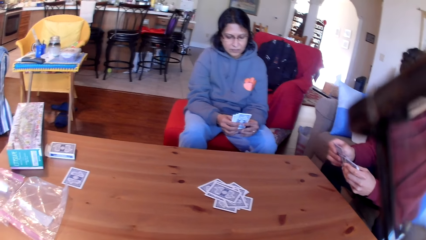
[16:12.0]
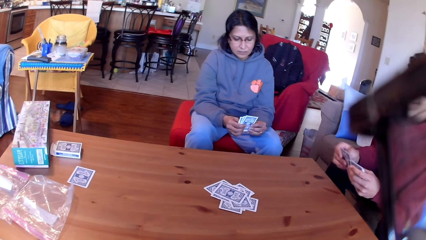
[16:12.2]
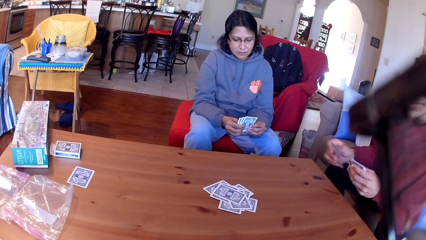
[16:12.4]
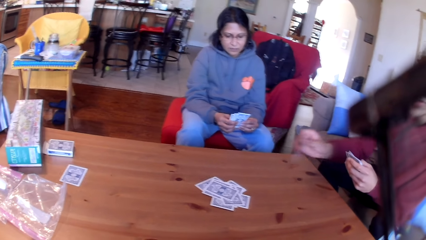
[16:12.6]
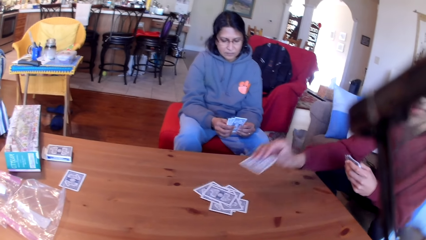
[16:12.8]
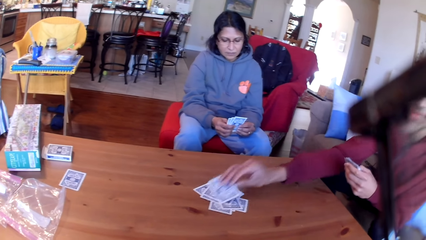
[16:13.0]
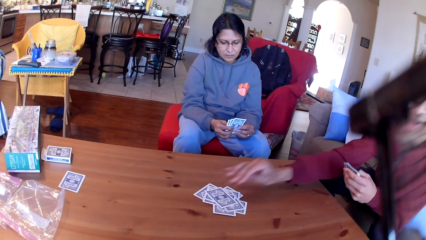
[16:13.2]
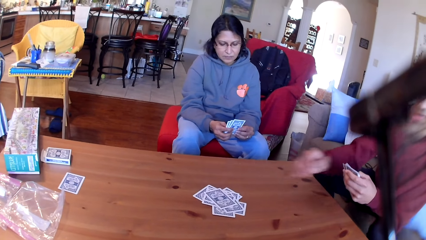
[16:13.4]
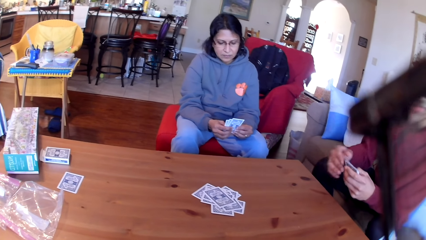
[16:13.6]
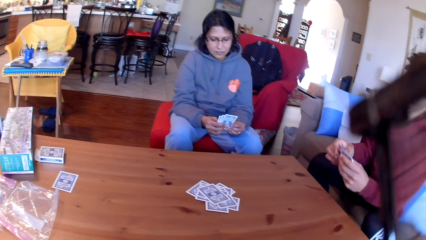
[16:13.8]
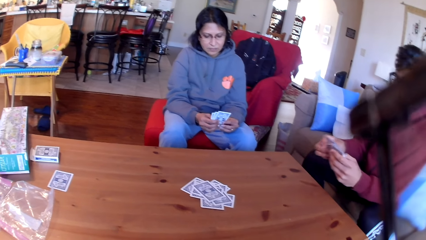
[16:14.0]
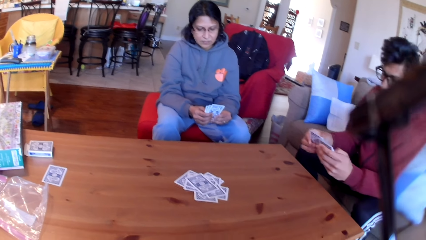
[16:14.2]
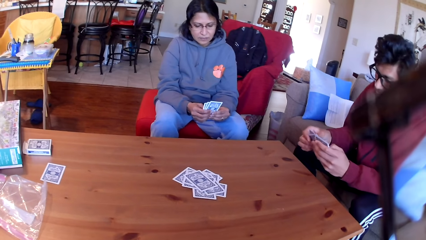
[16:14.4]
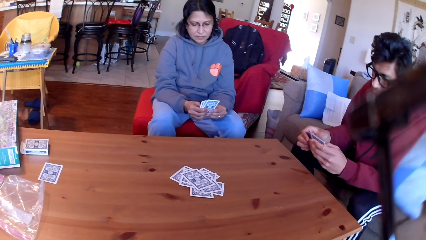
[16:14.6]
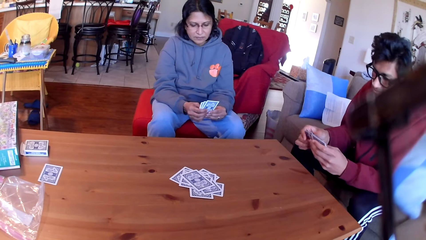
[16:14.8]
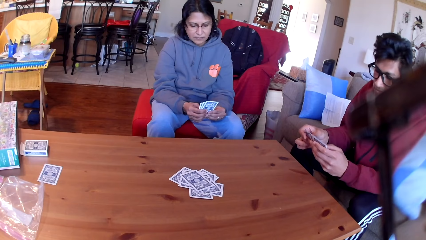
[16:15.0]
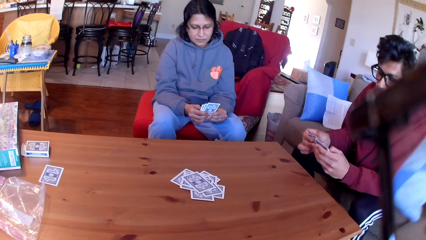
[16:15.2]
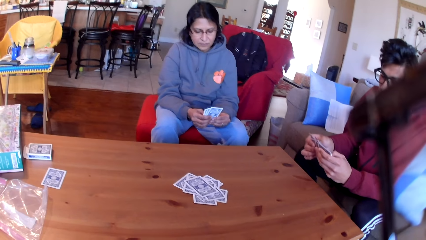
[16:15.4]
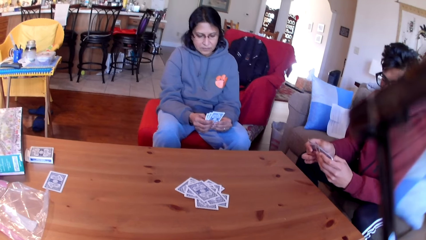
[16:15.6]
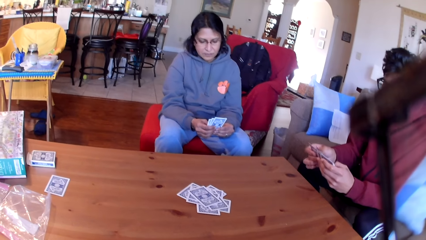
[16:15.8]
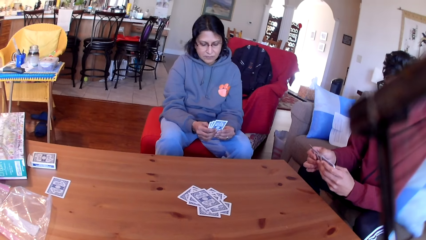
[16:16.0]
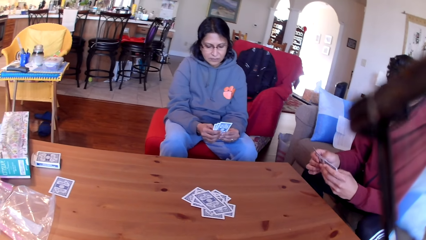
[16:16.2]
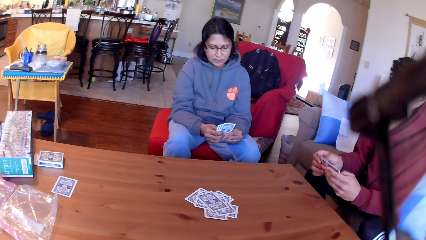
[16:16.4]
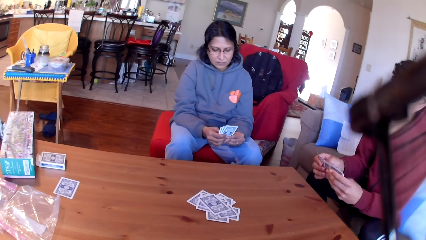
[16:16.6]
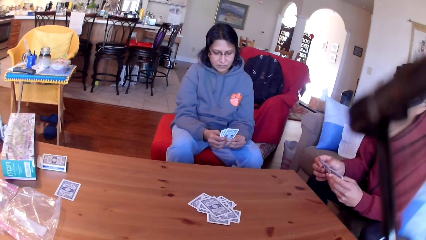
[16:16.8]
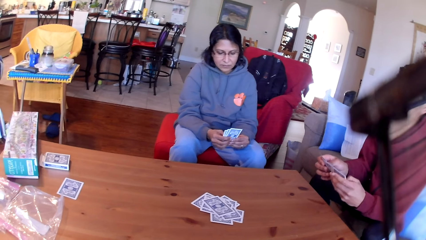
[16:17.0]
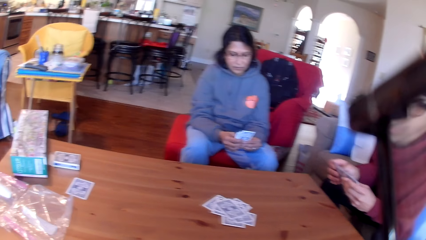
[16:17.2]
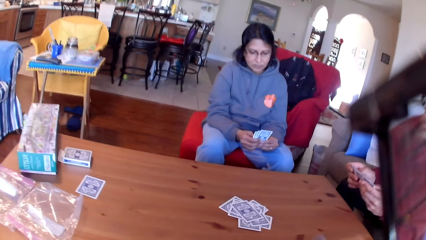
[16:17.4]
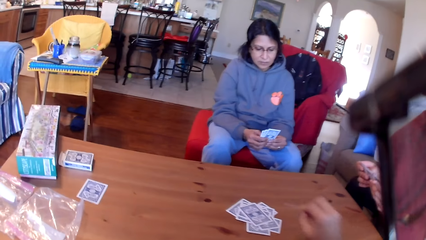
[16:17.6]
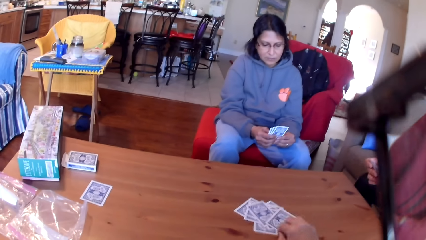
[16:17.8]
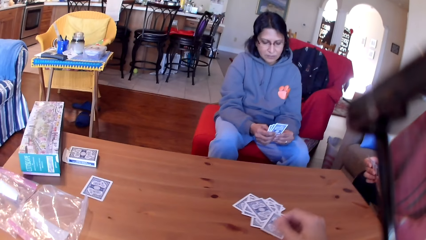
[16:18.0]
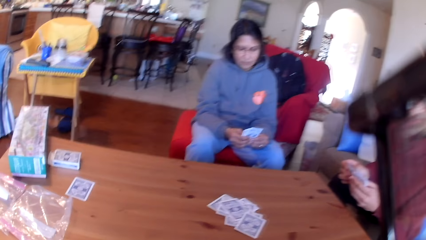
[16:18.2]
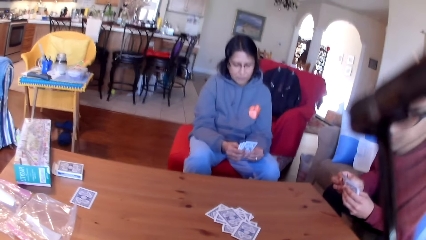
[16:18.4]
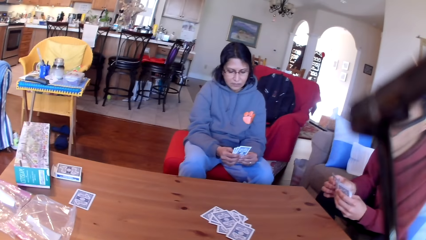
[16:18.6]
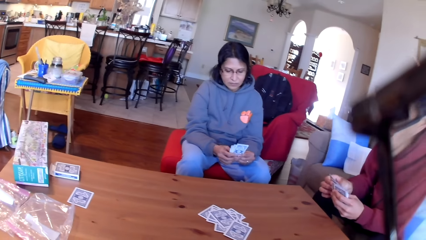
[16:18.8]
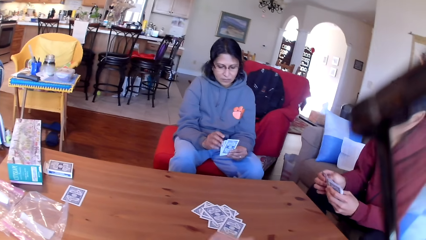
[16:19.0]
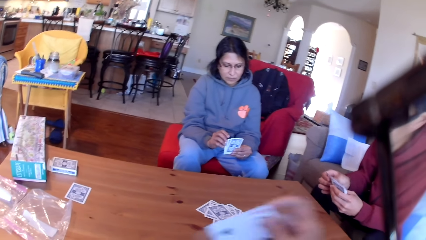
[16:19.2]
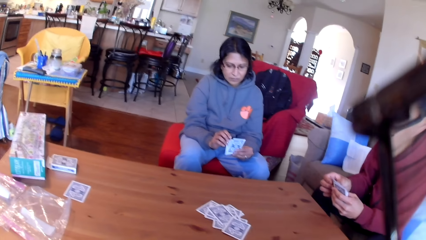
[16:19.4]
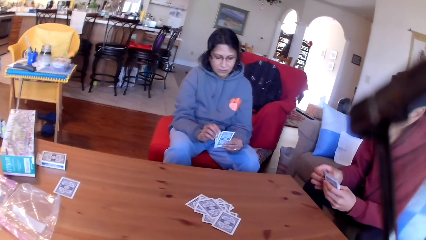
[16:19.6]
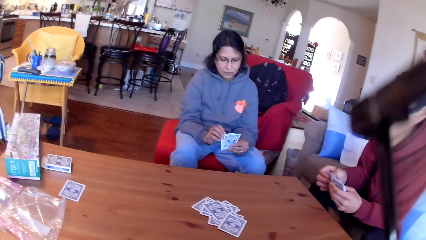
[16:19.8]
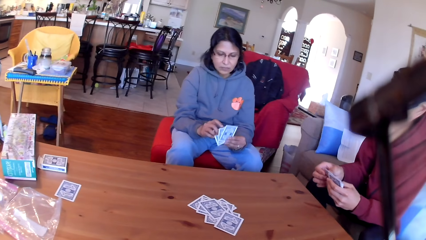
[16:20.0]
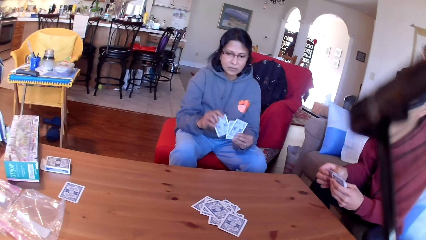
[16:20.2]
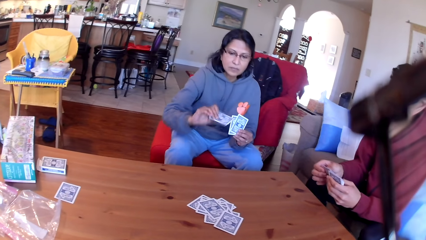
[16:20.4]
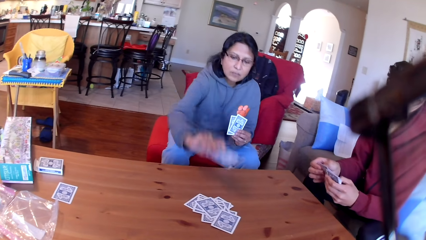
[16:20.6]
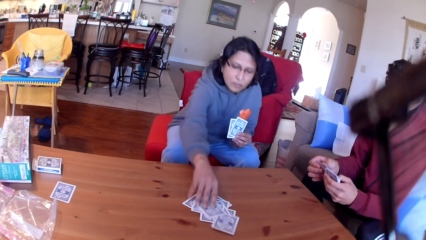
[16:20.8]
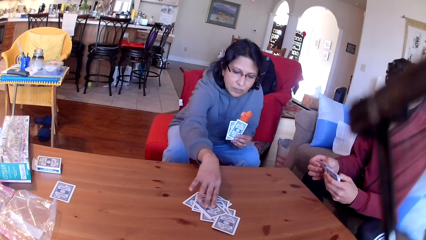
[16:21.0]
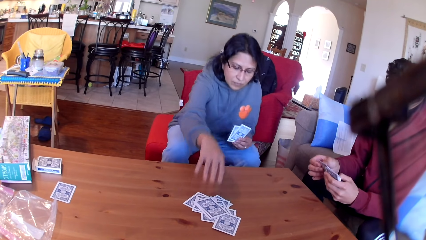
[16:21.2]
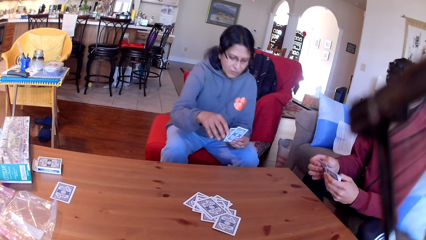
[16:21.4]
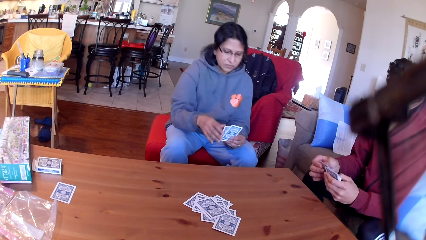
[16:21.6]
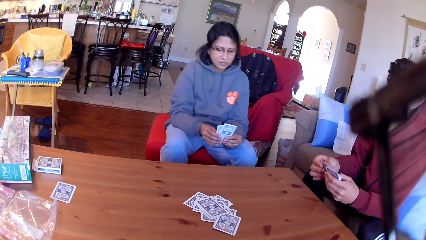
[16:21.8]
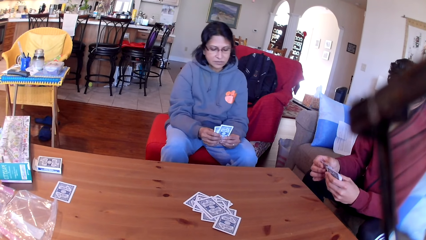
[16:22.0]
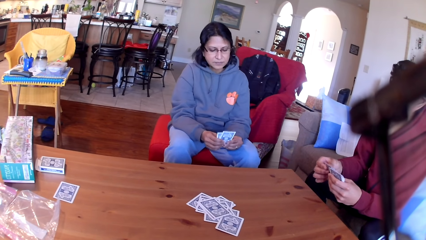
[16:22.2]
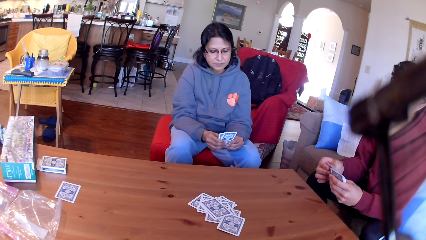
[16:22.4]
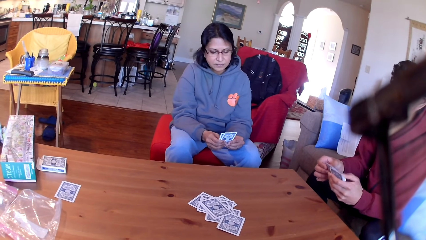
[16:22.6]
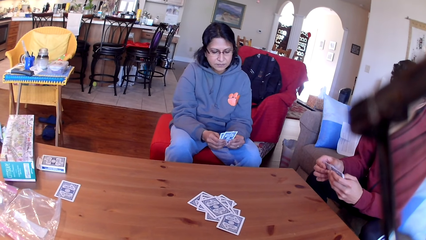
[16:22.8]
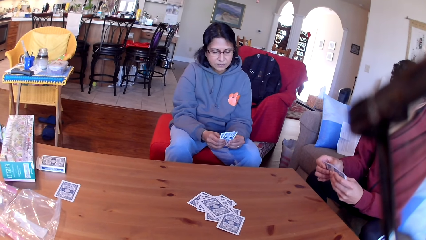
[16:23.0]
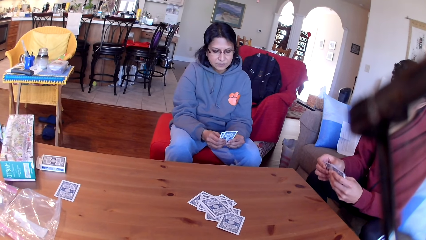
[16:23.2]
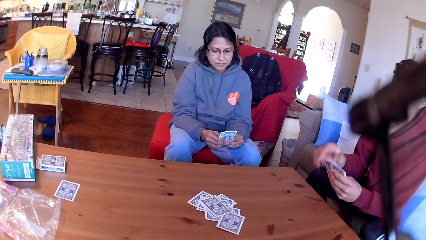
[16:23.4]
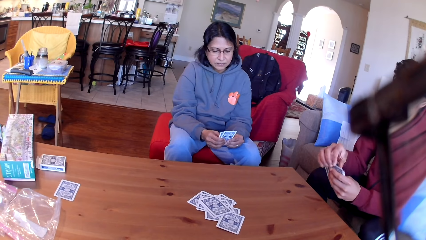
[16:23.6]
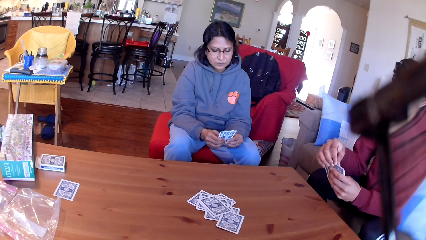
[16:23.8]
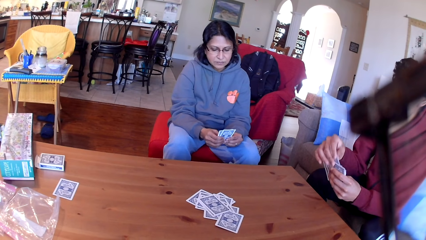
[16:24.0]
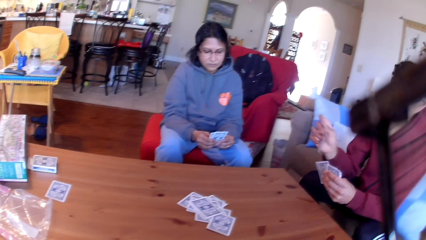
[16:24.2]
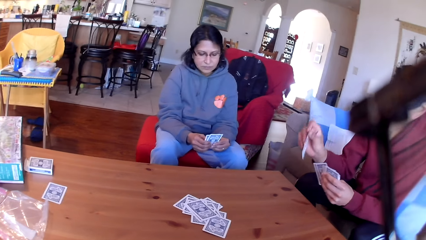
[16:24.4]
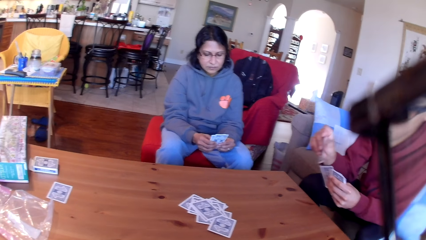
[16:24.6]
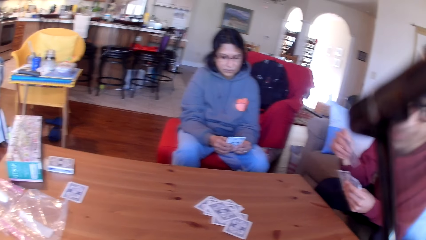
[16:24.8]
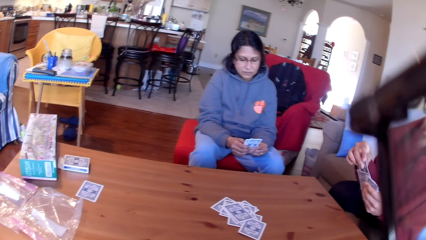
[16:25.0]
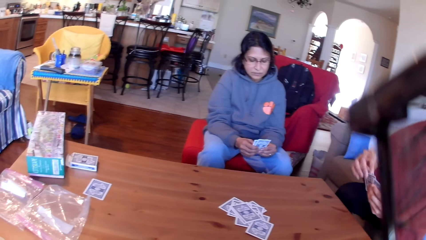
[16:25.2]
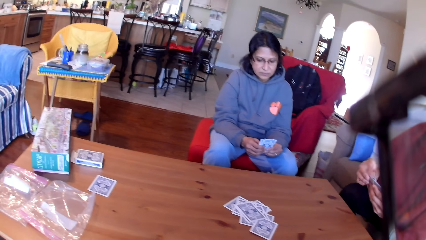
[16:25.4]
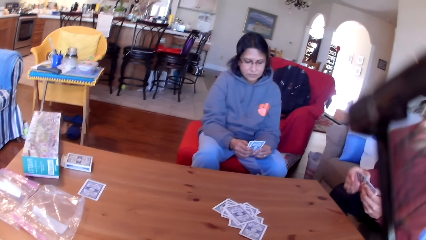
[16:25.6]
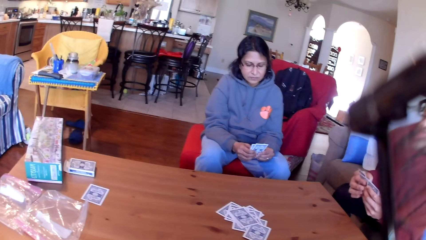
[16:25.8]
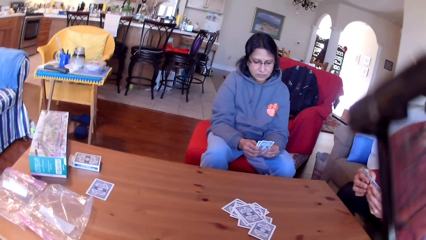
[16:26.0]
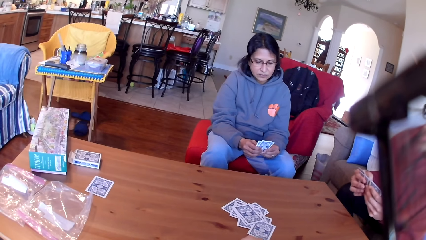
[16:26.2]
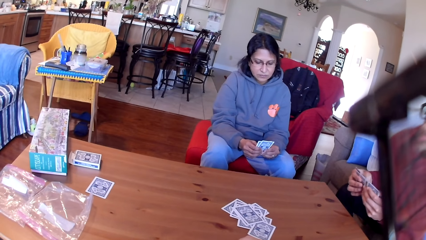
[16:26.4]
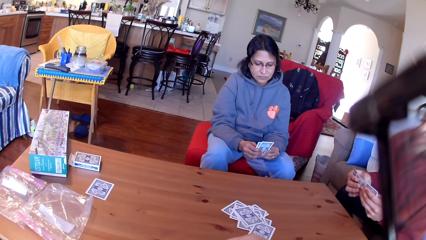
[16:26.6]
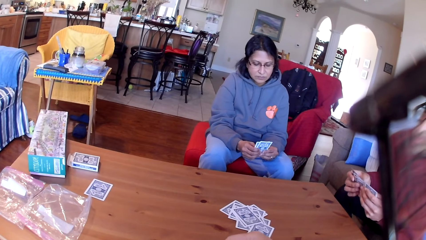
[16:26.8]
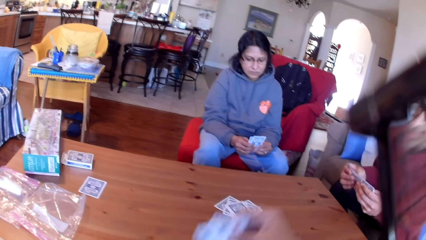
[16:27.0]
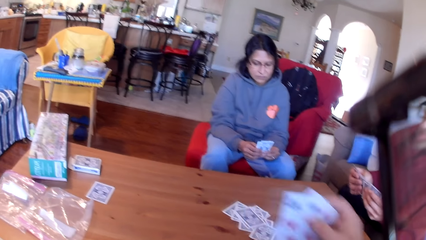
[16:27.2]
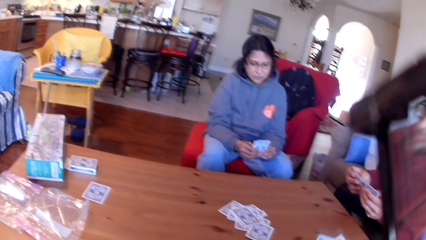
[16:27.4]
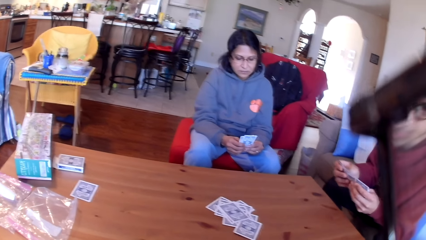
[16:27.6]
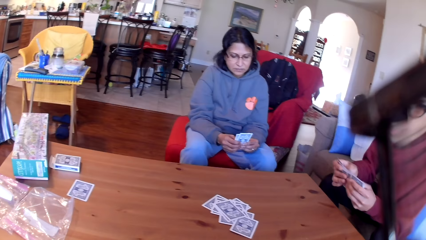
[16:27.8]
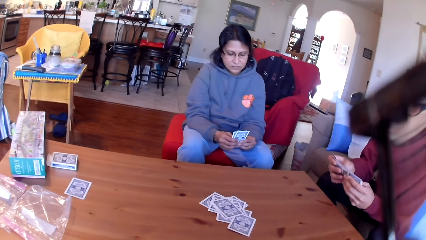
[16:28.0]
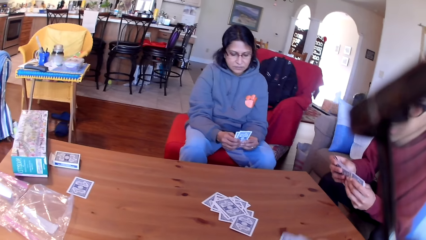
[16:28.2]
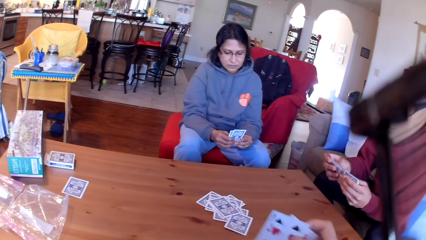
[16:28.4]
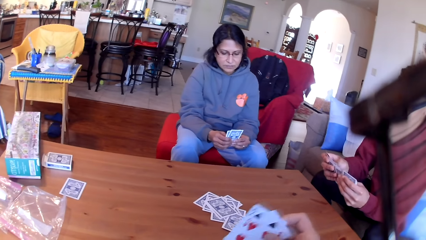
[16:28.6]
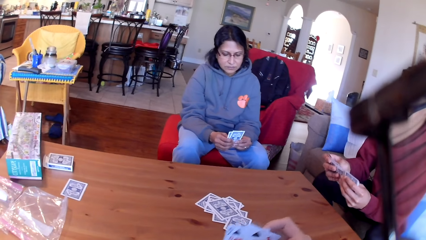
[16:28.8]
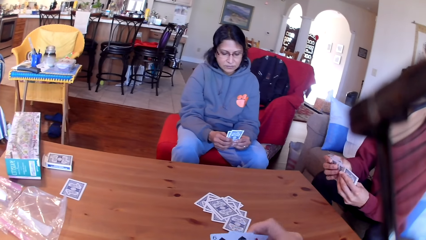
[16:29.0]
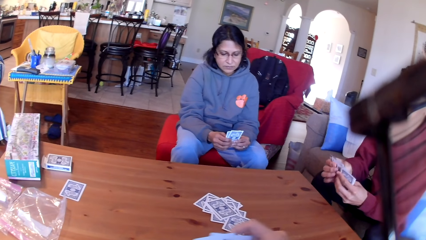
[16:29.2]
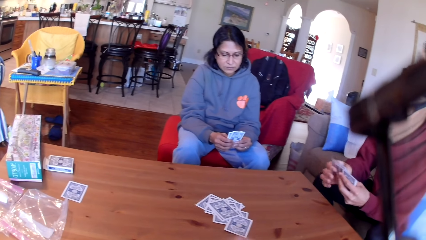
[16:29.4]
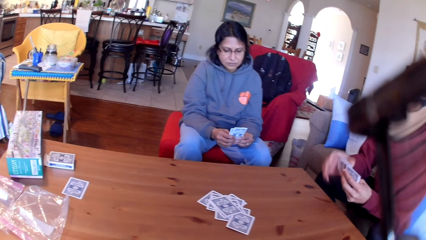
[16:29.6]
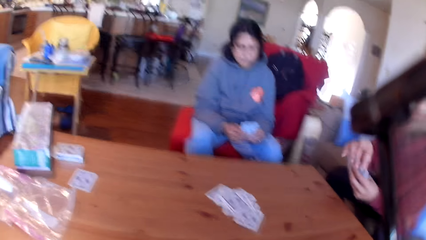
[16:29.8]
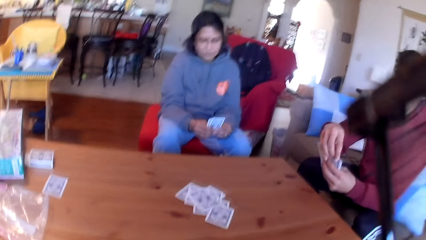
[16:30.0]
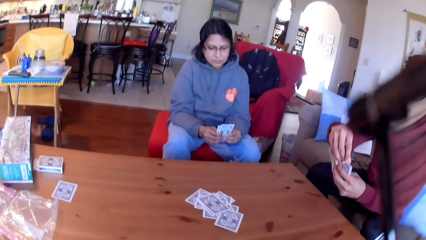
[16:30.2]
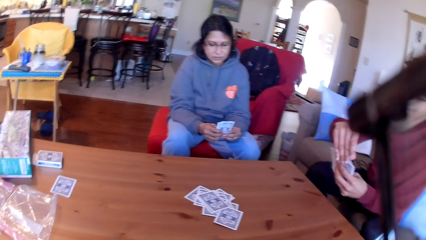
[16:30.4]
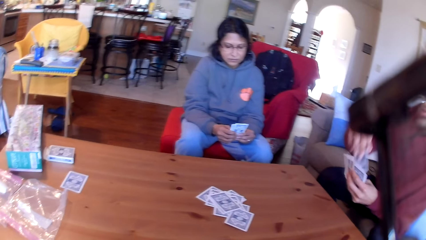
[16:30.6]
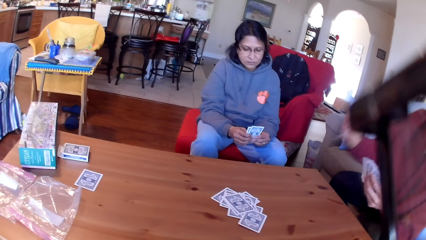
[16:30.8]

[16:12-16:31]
A man places a card on the table. The man moves the card in his hands. The camera wearer places a card on the table. A woman places a card on the table. The man moves the cards in his hands. The camera wearer moves the cards in the hands.
